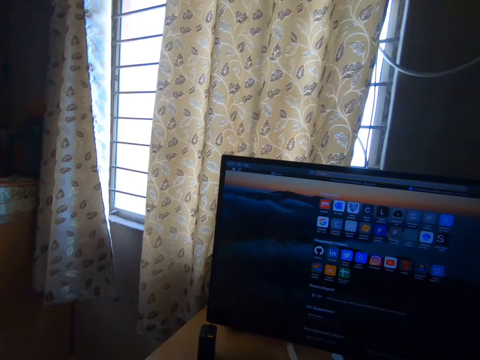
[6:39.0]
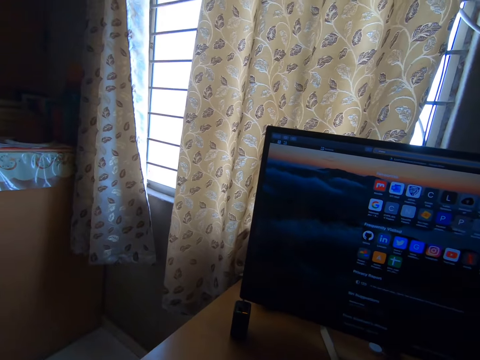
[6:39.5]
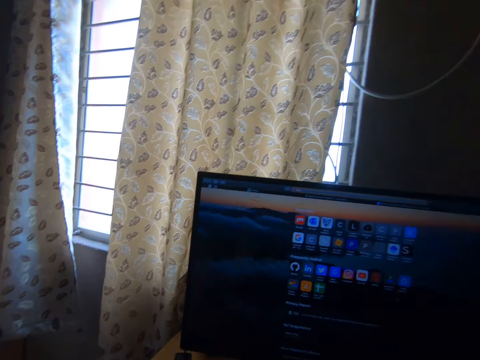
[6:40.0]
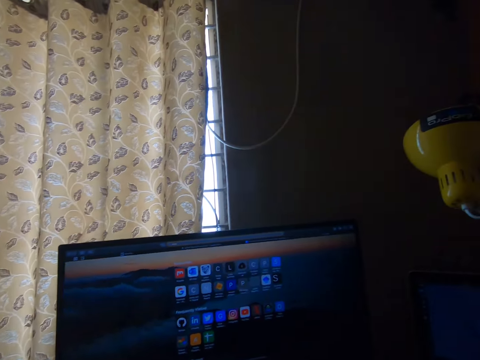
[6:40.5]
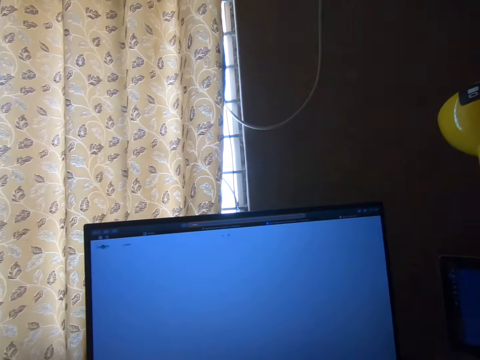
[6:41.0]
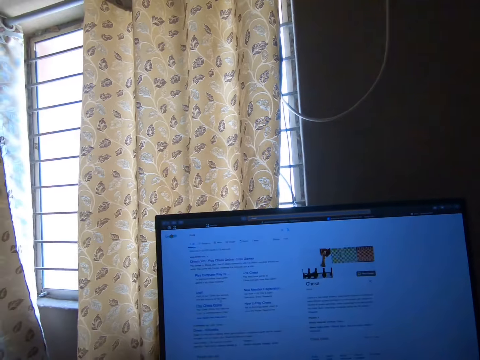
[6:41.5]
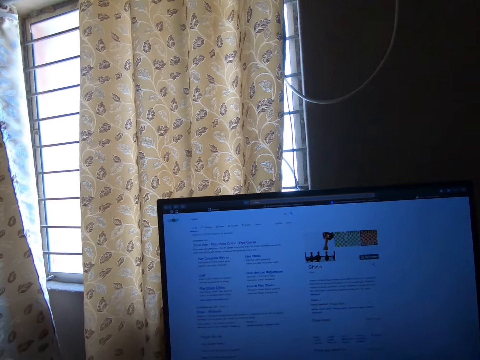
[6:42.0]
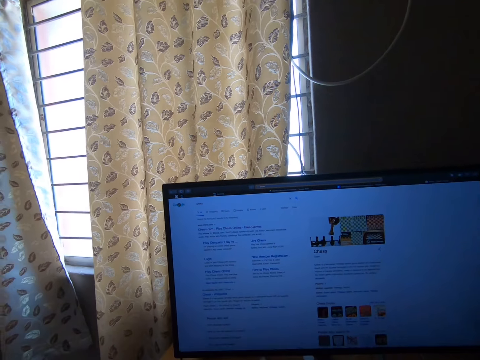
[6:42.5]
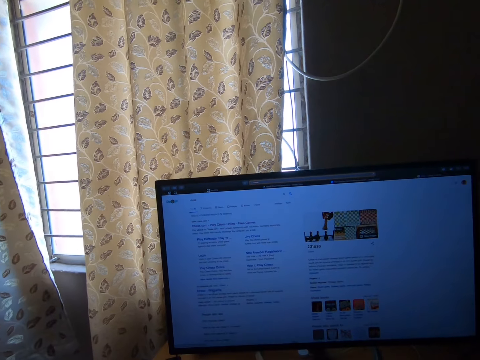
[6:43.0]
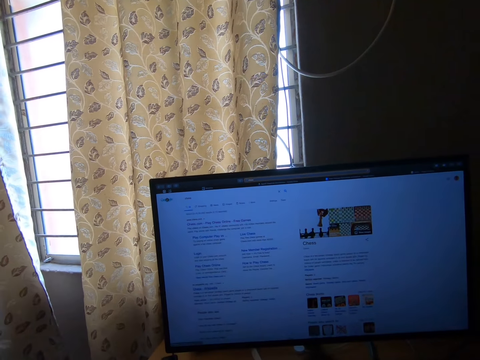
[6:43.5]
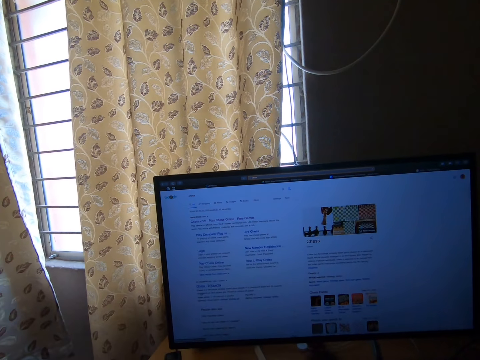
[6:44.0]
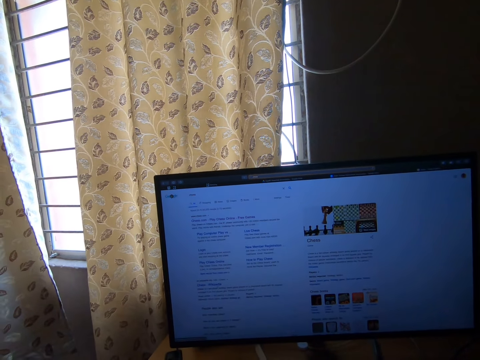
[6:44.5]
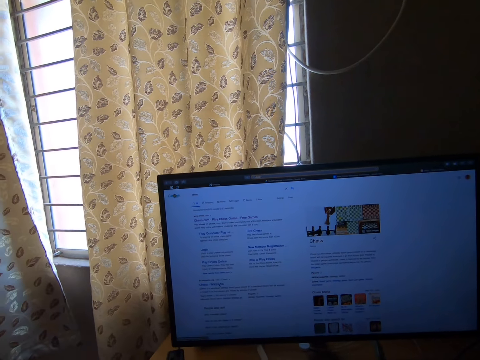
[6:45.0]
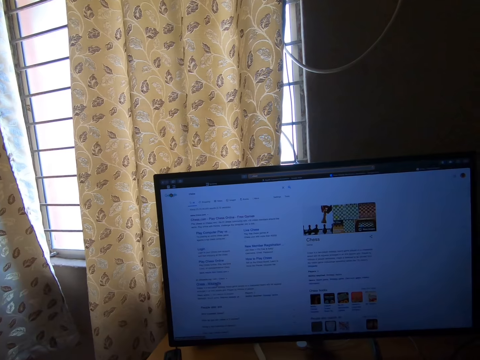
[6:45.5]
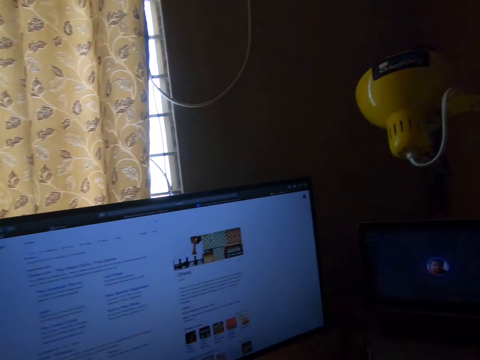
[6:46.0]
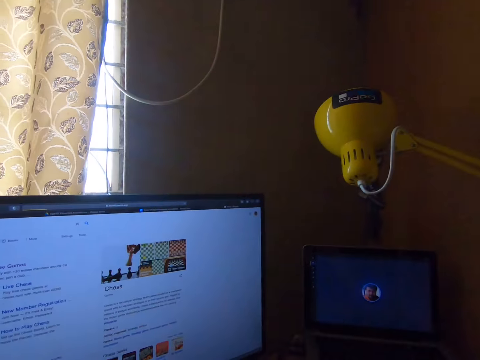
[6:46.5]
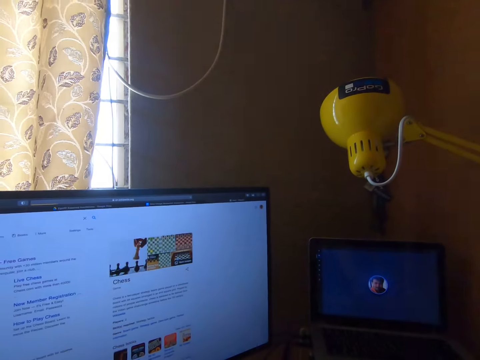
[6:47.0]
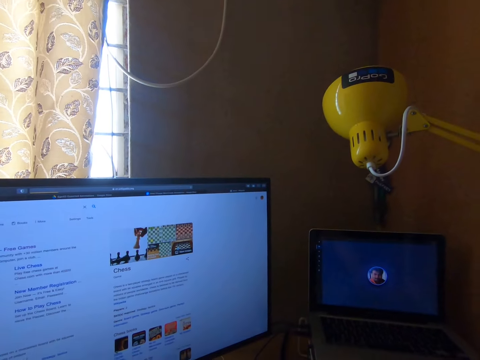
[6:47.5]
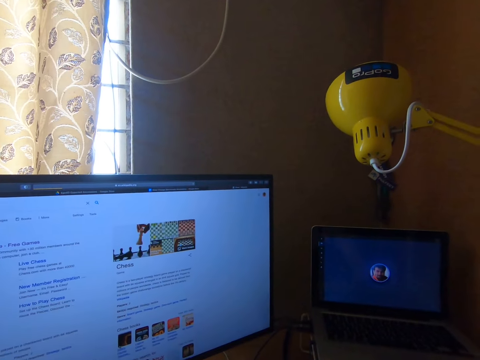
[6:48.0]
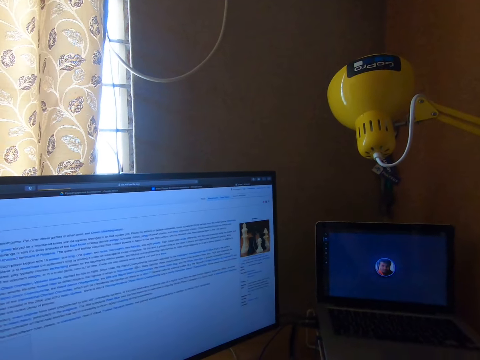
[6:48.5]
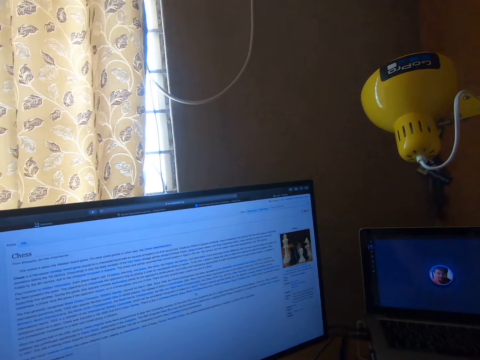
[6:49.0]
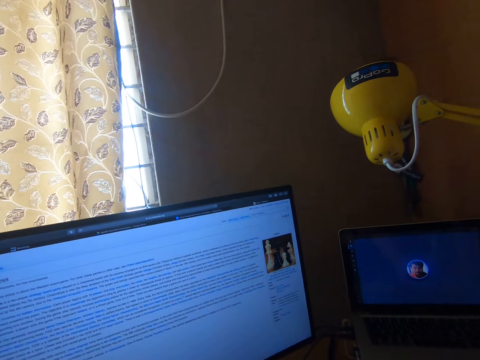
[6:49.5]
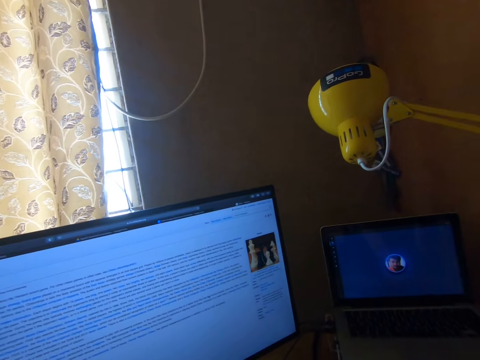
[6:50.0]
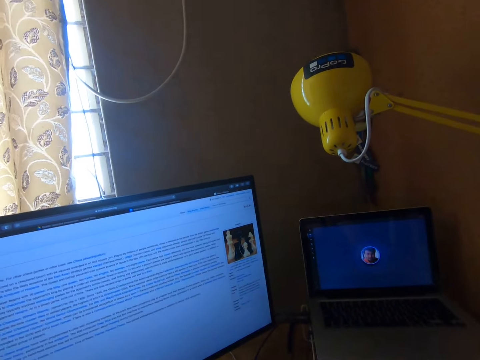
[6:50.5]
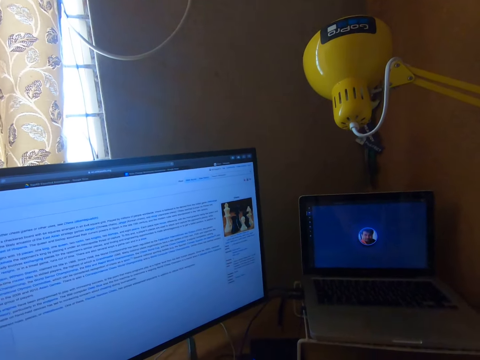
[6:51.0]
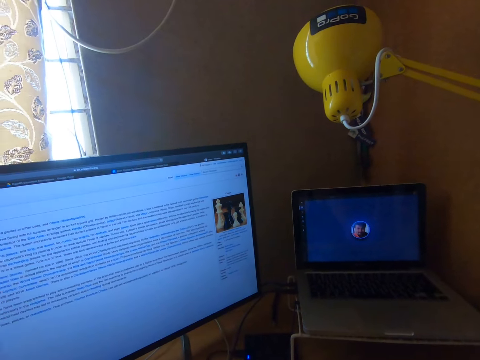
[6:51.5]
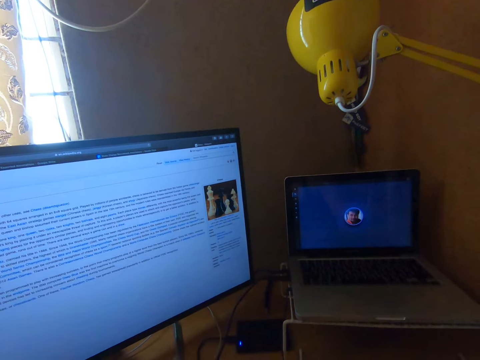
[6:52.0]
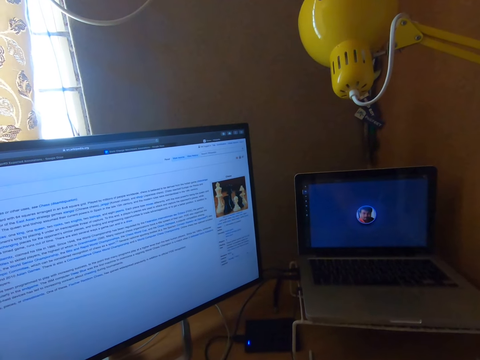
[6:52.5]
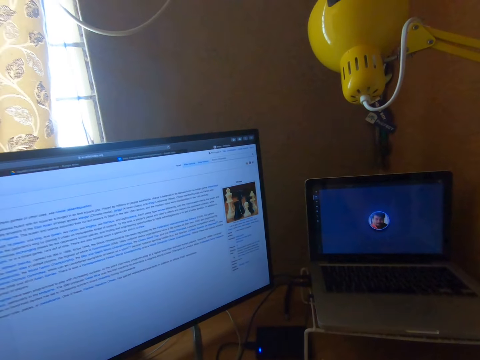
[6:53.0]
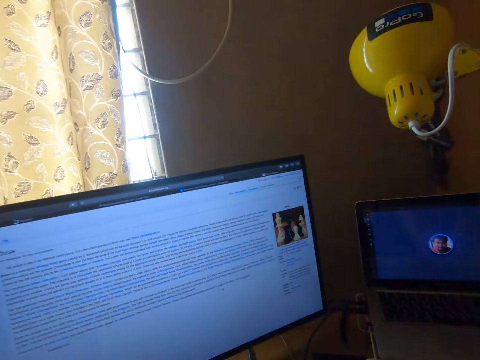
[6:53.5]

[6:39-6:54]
The camera wearer uses a computer. They google chess. They click on chess Wikipedia.

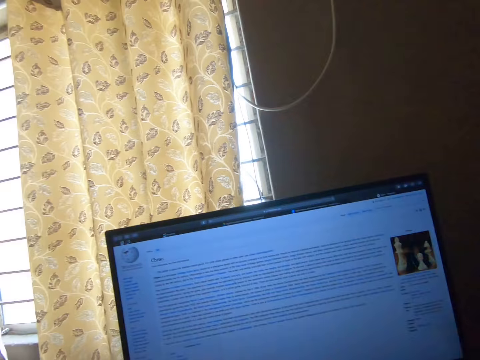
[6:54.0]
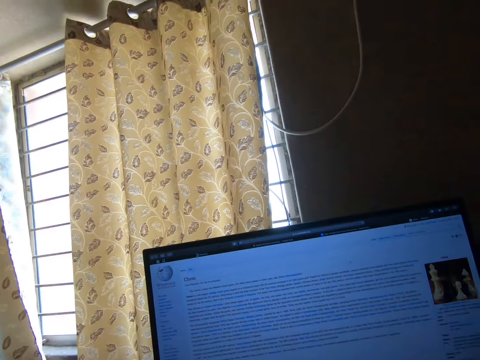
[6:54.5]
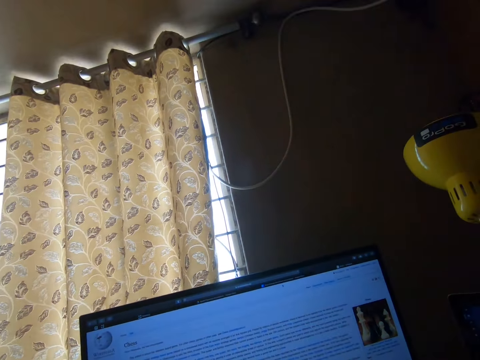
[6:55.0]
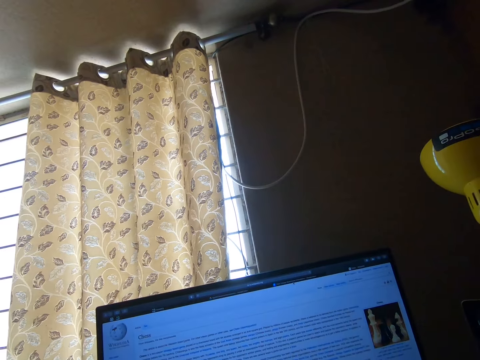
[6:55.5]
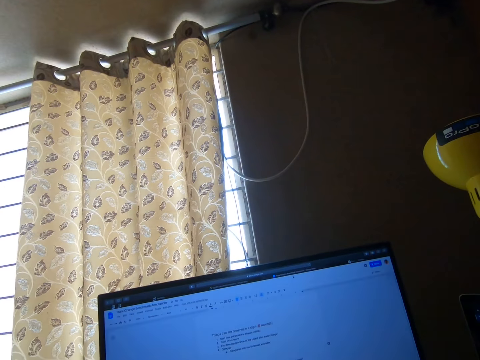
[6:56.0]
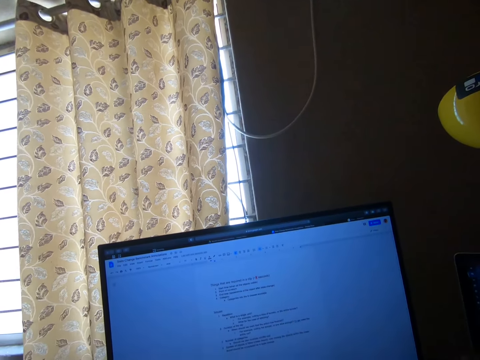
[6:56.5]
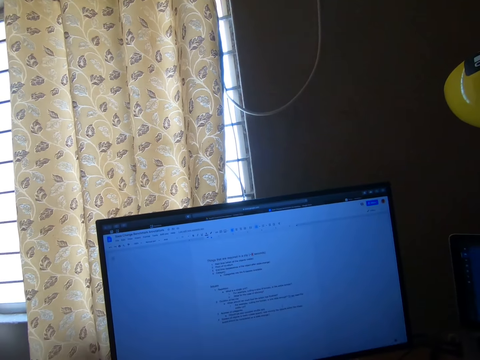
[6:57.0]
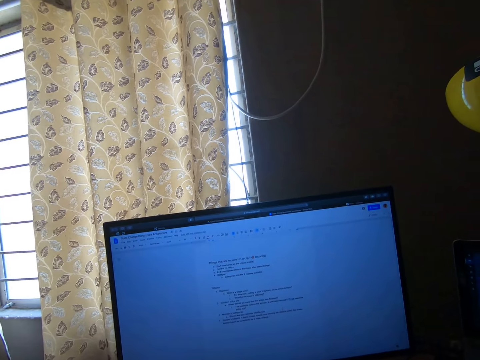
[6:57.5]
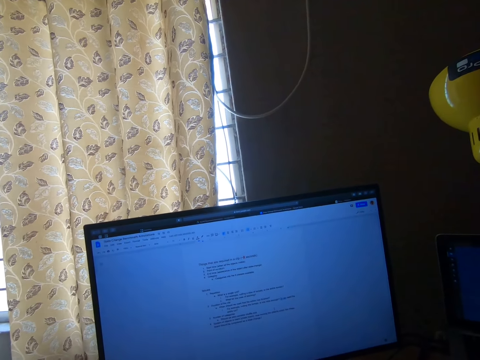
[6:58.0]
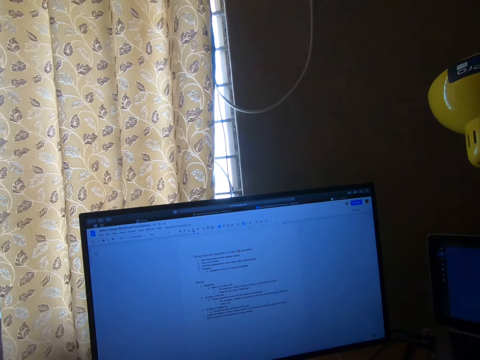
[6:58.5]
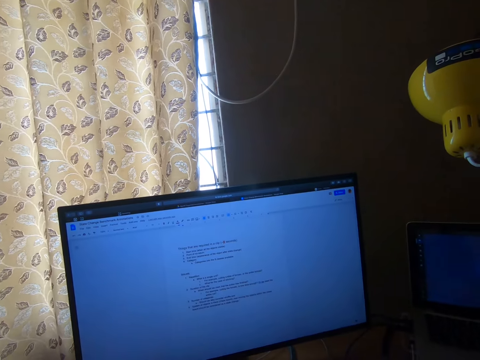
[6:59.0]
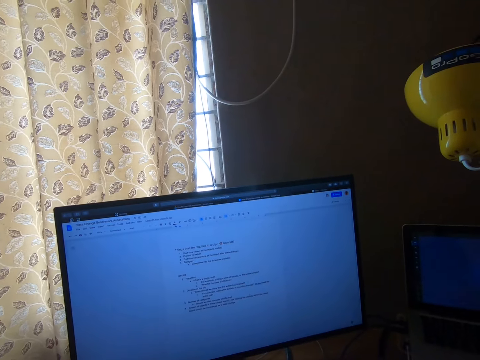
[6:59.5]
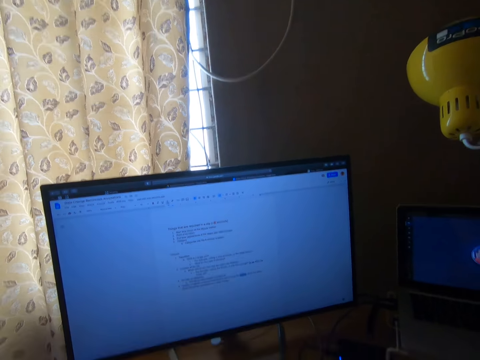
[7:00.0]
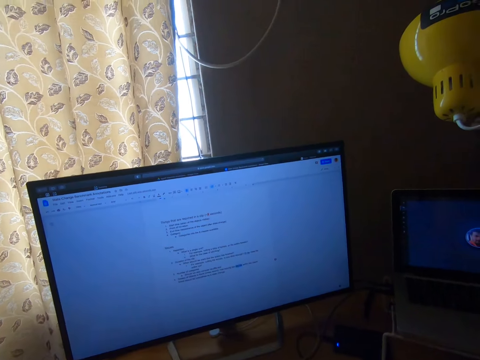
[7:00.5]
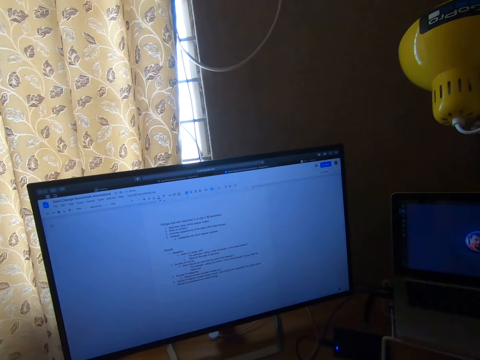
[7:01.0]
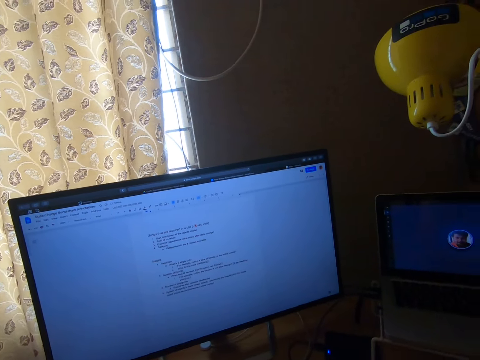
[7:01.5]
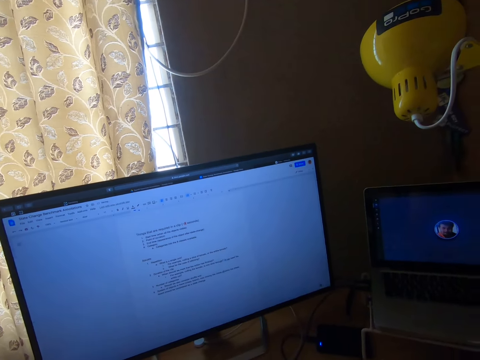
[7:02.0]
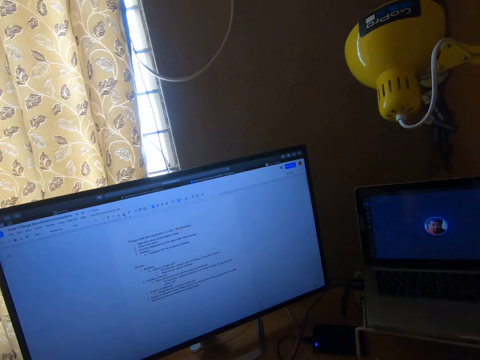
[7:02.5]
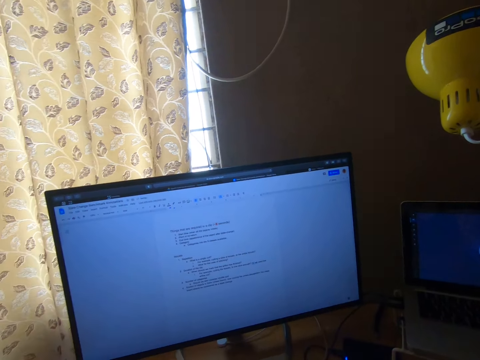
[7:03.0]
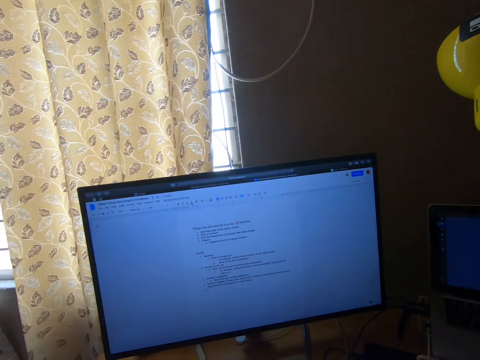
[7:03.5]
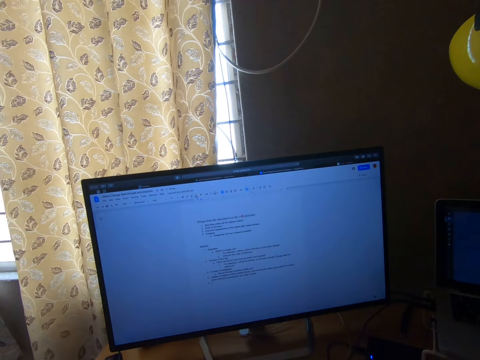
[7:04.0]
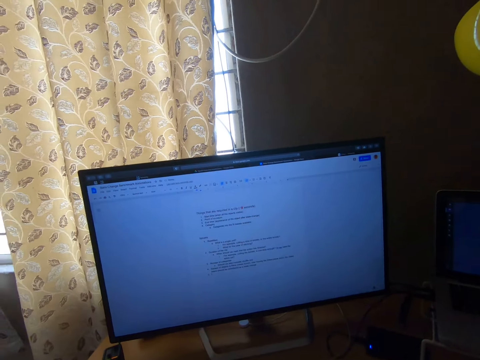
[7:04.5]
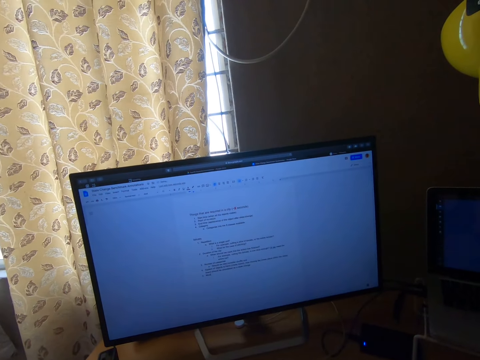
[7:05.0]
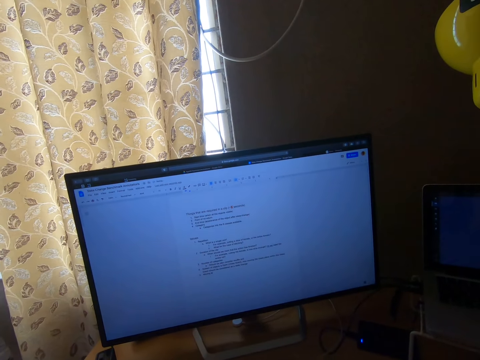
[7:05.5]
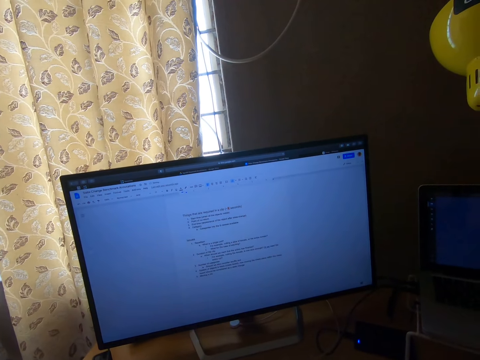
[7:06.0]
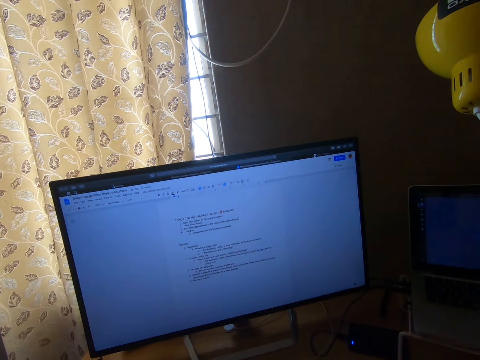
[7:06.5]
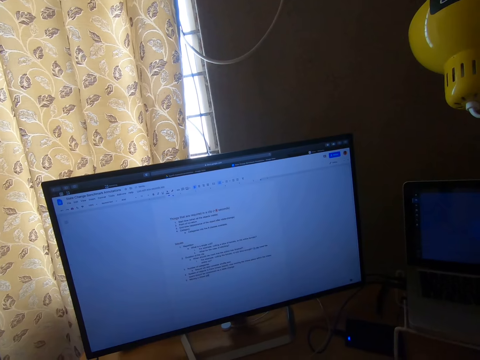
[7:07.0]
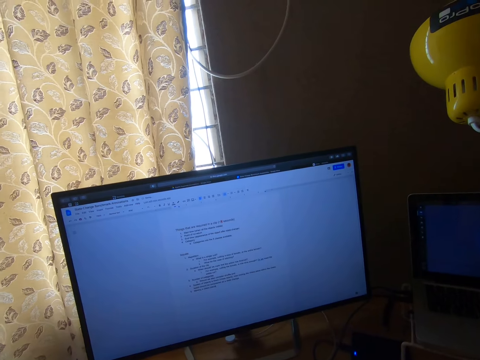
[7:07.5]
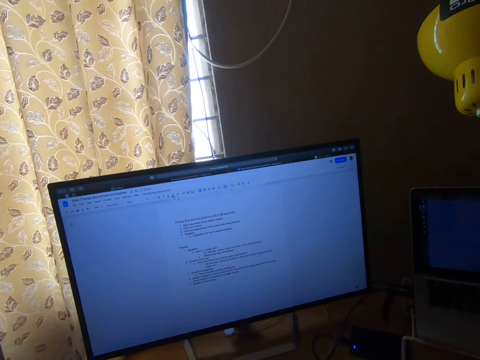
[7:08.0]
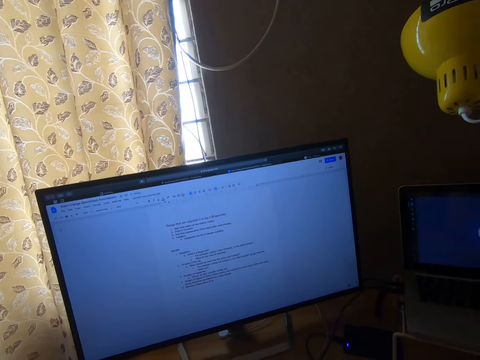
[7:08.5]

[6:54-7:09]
The camera wearer uses a computer. They type on the computer. They type on the computer repeatedly.
